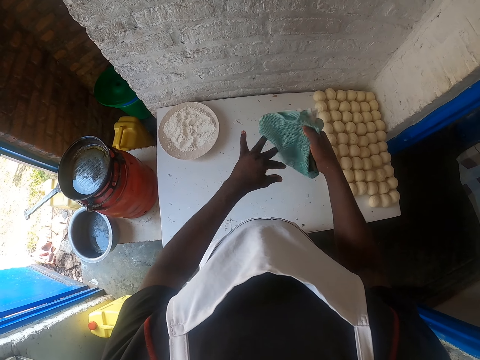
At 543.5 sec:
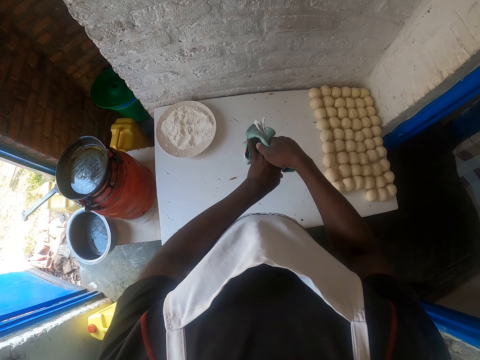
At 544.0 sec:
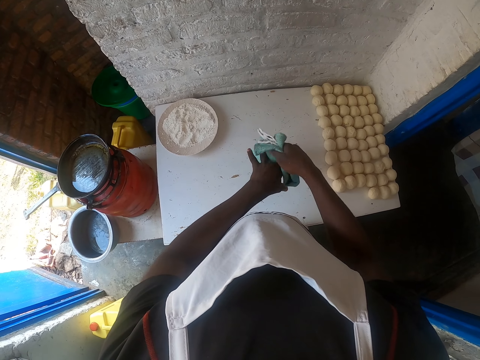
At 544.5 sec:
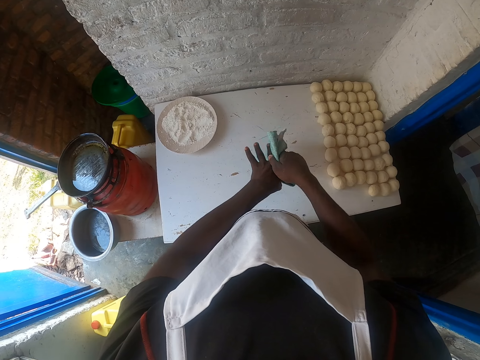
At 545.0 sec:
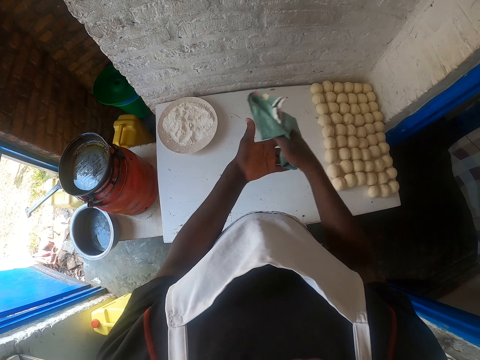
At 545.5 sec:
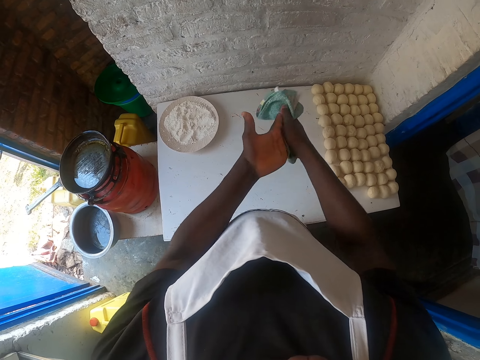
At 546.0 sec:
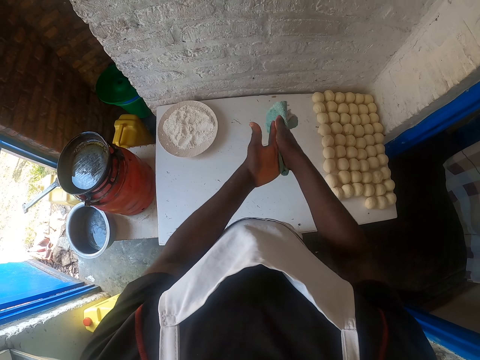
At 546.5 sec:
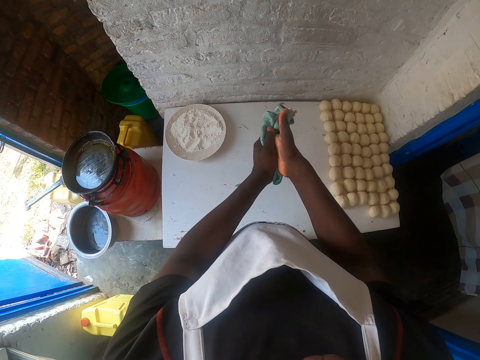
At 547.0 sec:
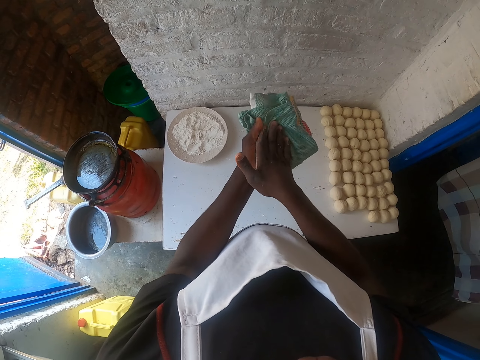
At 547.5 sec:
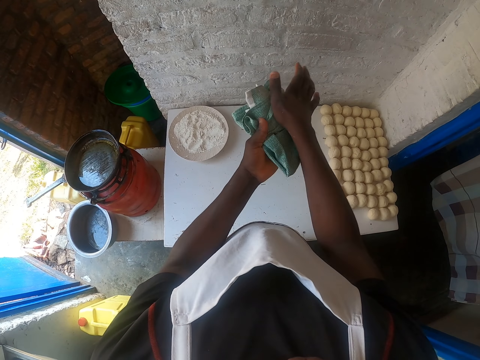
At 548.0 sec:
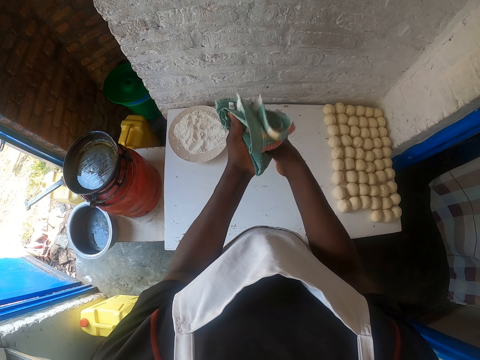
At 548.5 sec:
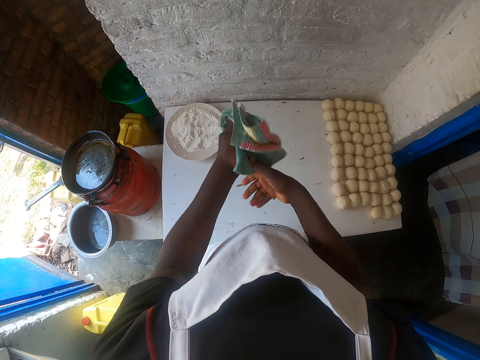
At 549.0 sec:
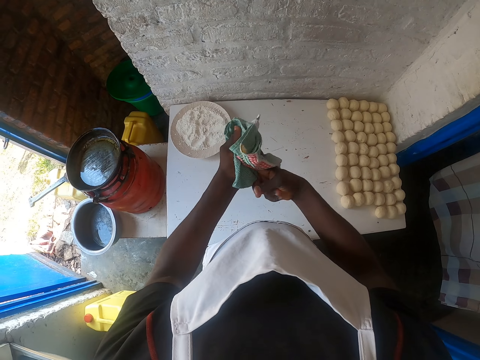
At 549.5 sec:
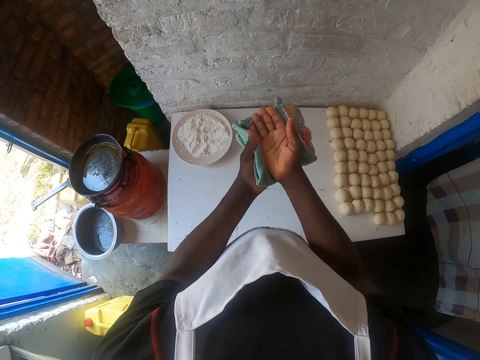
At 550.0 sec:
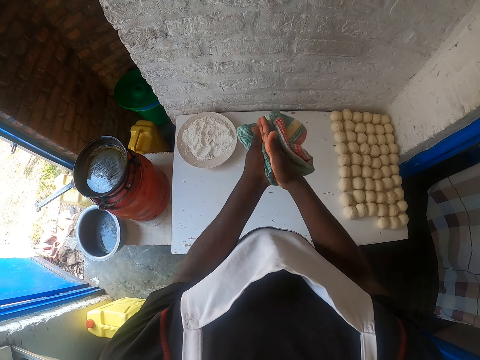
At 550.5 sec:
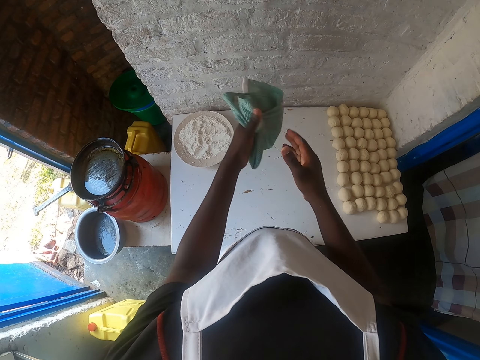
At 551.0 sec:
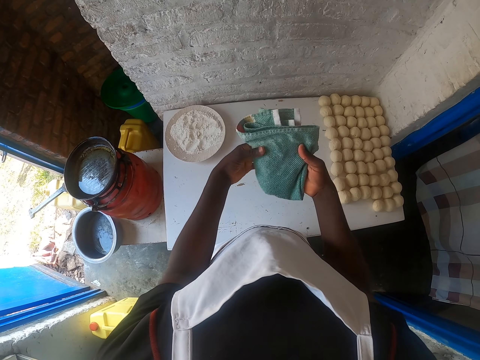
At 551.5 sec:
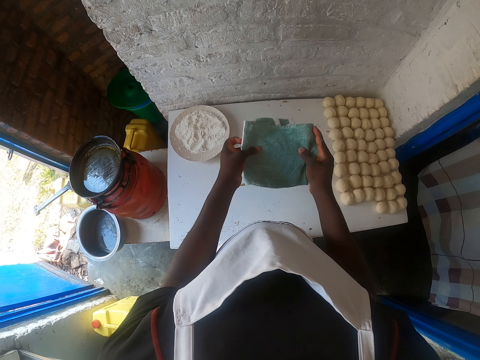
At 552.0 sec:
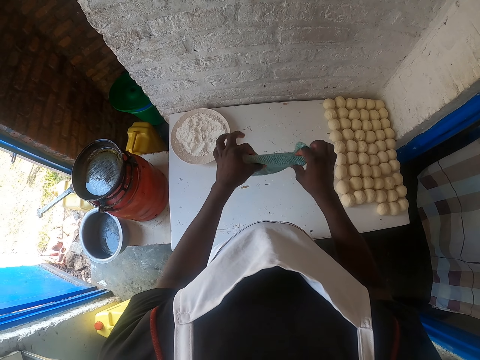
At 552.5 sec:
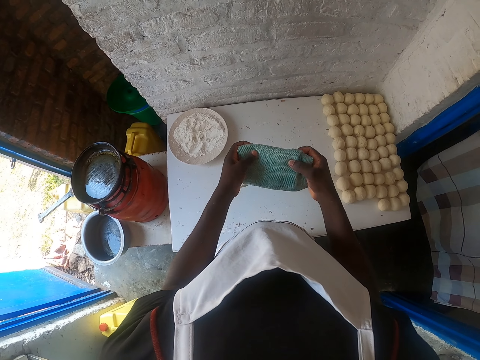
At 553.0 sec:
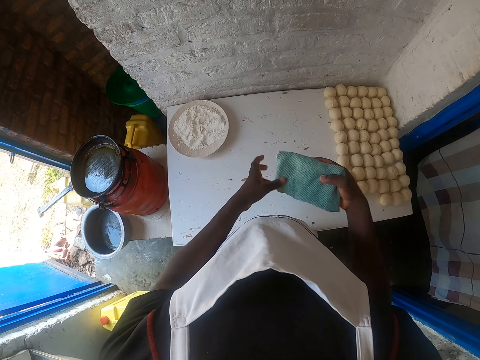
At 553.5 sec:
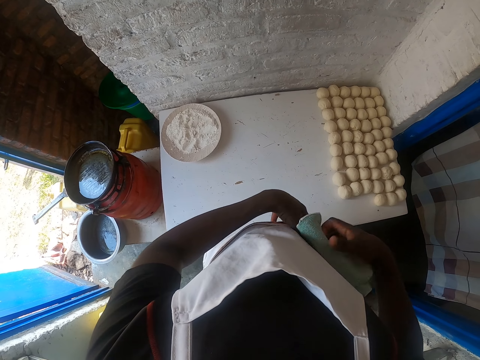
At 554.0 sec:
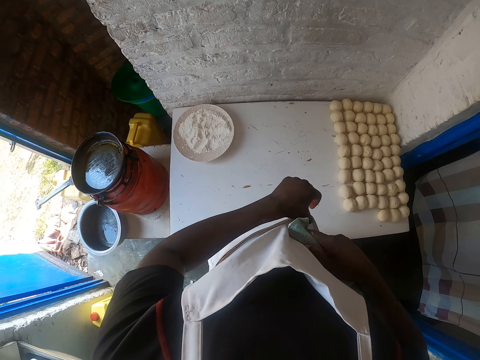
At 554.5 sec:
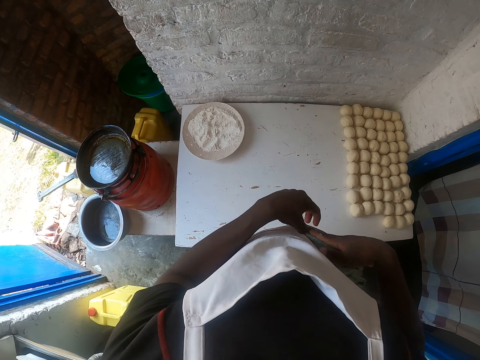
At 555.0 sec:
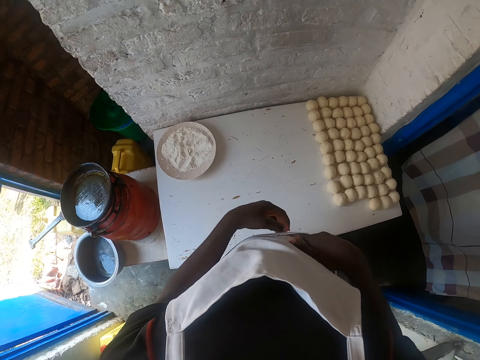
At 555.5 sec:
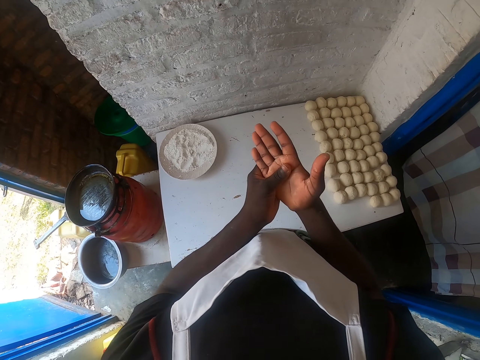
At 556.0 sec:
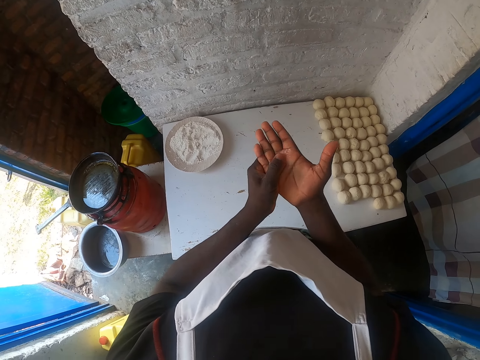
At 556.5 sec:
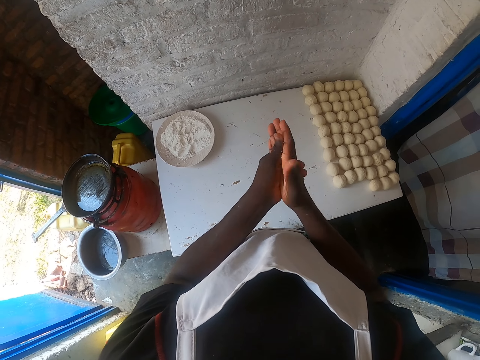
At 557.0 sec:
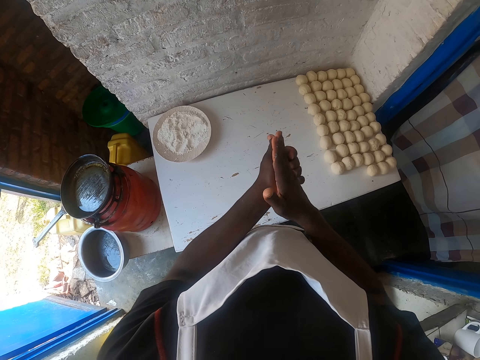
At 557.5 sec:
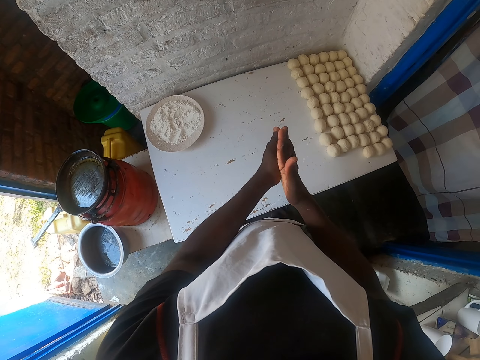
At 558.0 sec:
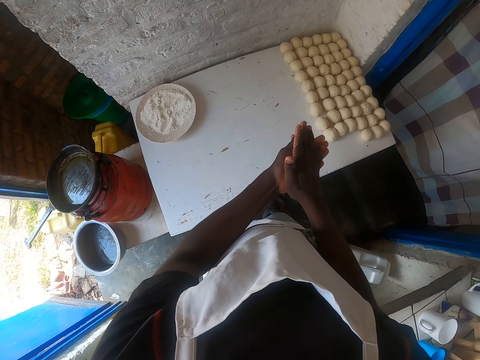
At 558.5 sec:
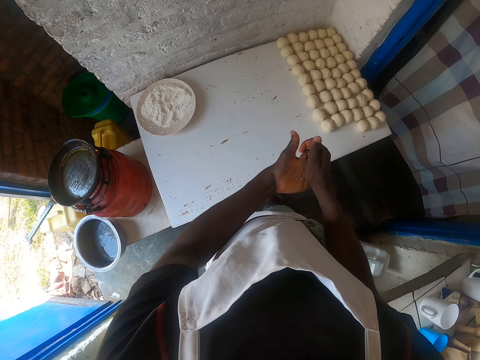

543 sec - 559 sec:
The camera wearer folds the towel. They move the towel. They insert the towel inside the apron pocket. They rub the hands together.

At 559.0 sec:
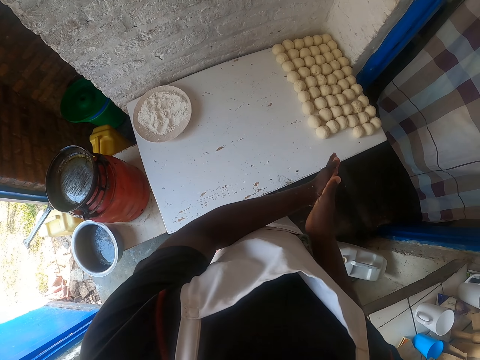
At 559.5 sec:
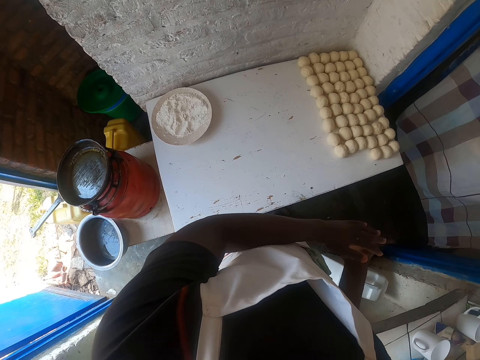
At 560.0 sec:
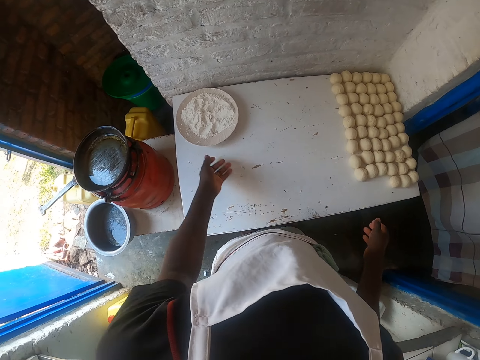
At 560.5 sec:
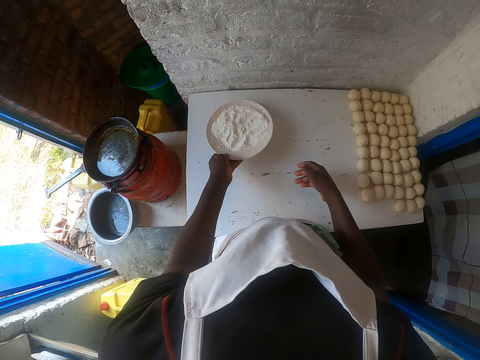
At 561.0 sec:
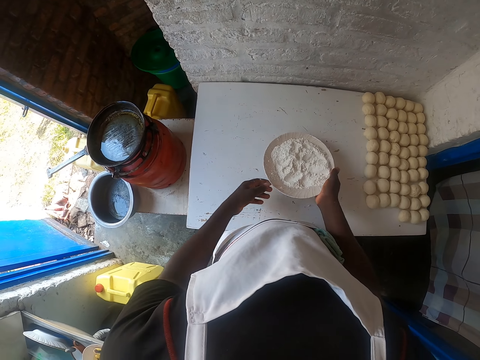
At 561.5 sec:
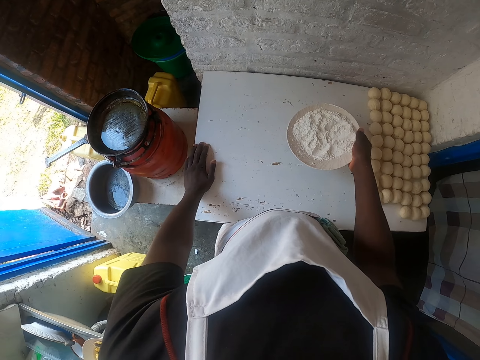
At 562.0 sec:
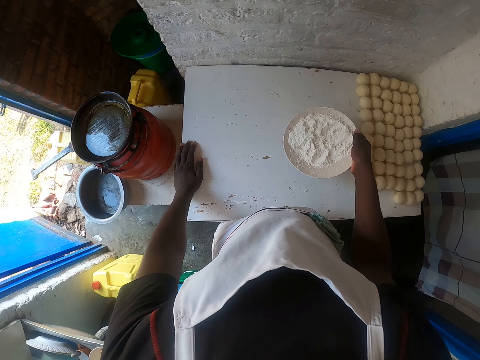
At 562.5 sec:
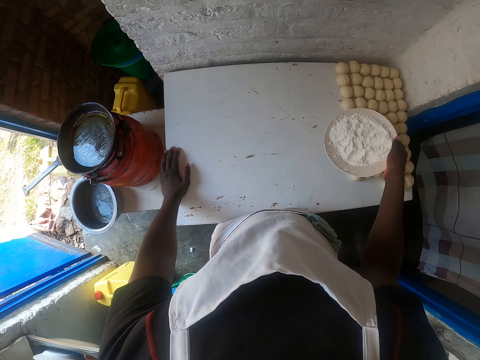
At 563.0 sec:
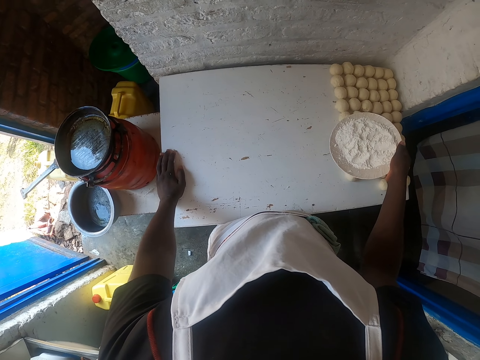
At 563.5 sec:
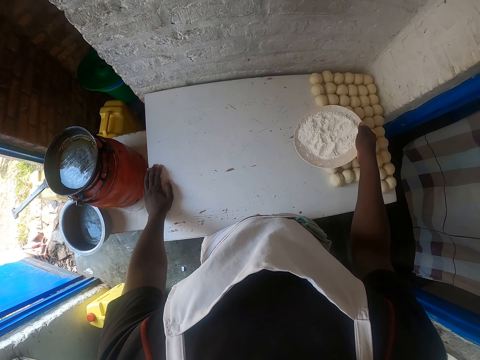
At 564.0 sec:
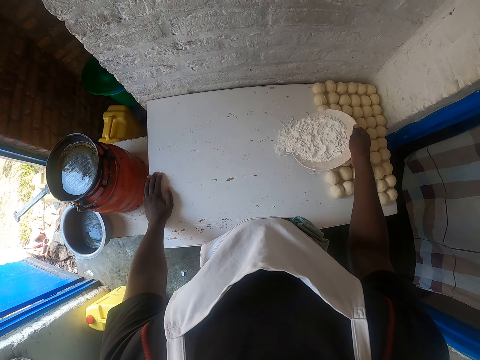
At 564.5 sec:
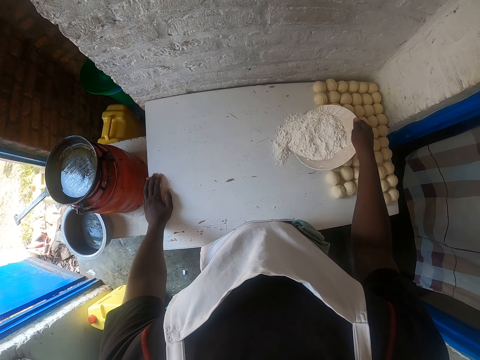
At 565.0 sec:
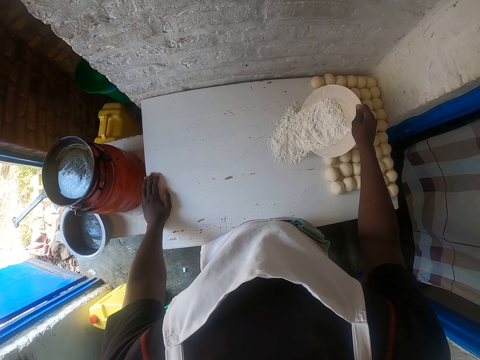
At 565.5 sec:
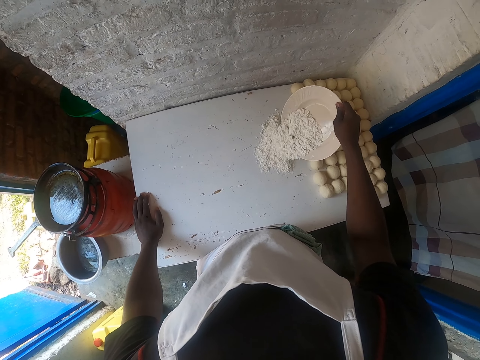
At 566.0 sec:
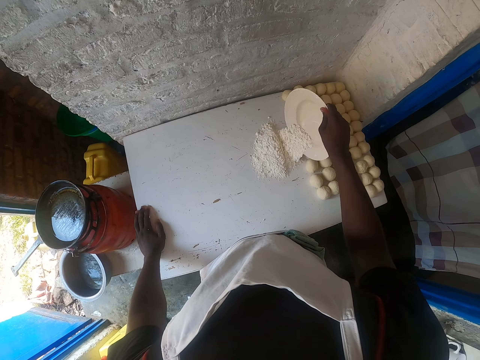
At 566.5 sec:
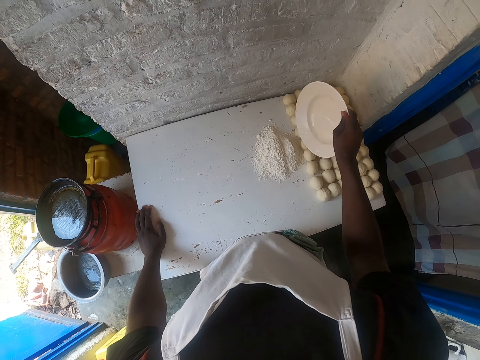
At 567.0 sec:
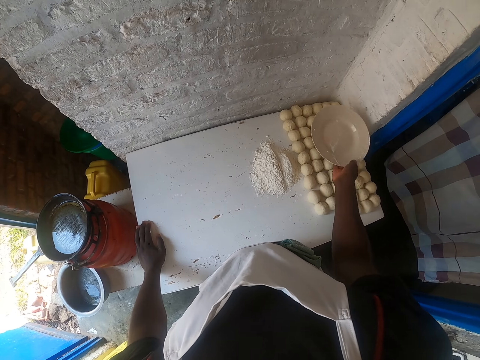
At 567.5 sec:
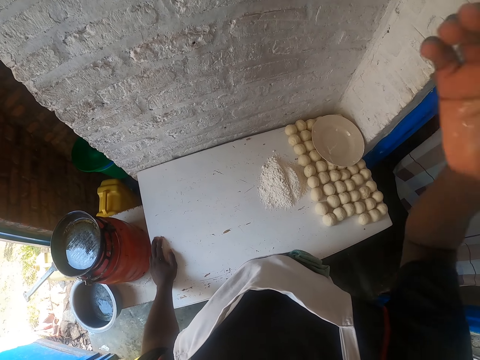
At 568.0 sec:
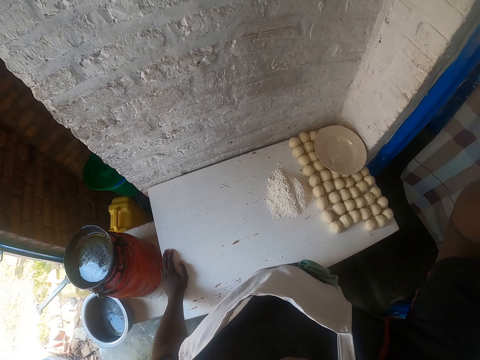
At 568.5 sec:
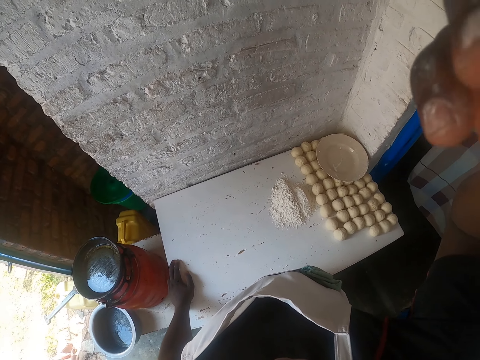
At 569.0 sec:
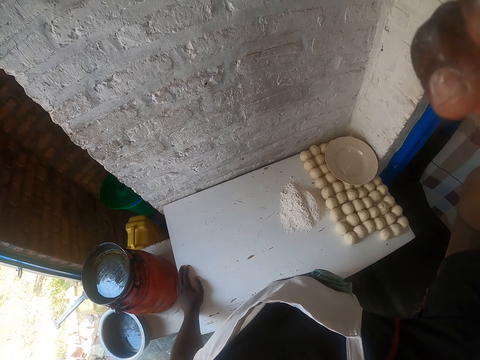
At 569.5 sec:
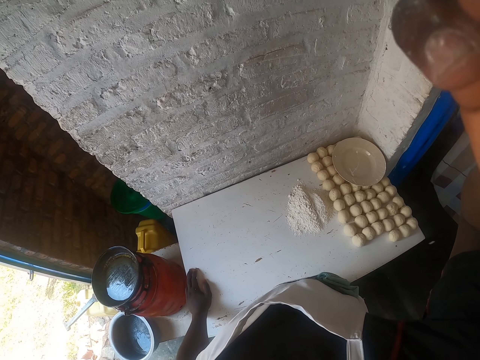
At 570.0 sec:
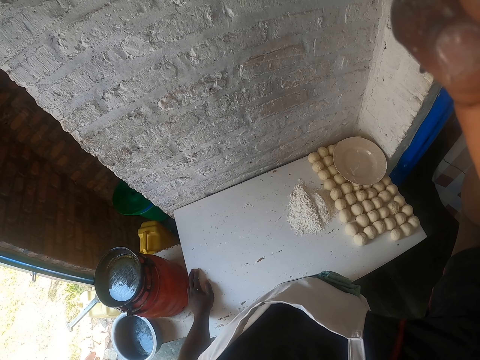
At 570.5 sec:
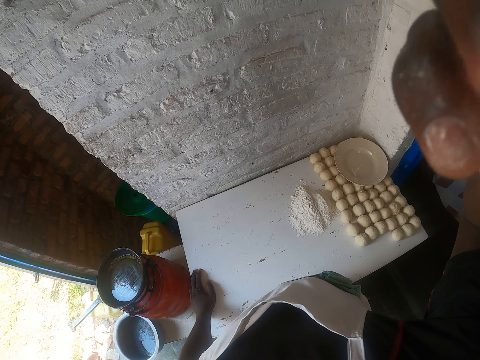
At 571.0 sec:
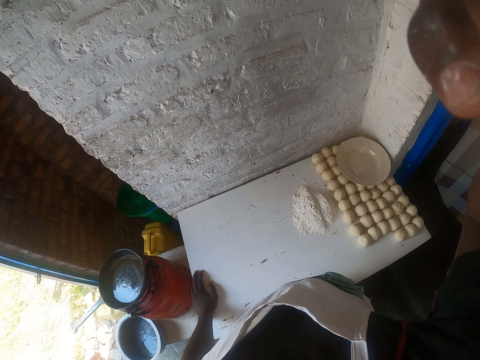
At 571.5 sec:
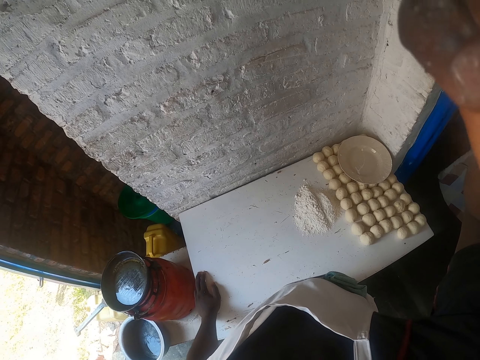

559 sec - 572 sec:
The camera wearer picks up a bowl of flour from the table. They transfer the bowl of flour to the right hand. They put the left hand on the table. They pour the flour on the table. They put the bowl on top of the dough on the table. They adjust the camera.
